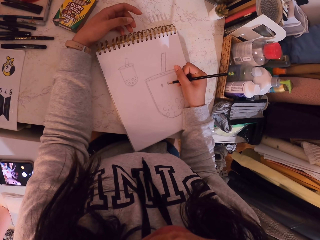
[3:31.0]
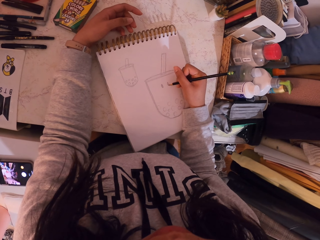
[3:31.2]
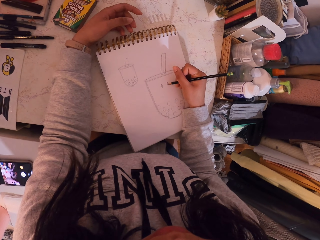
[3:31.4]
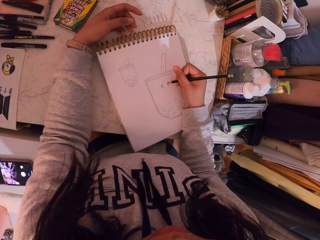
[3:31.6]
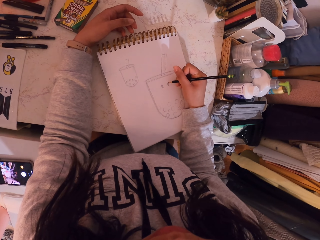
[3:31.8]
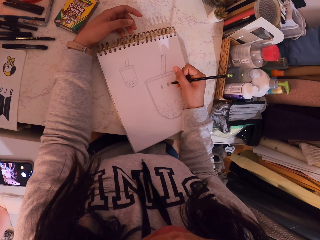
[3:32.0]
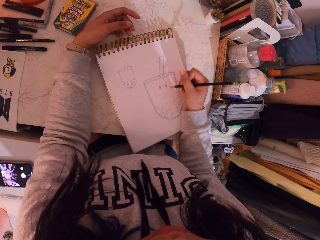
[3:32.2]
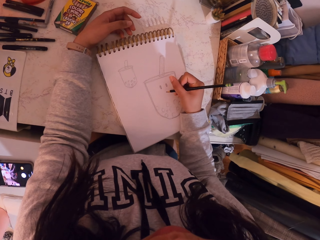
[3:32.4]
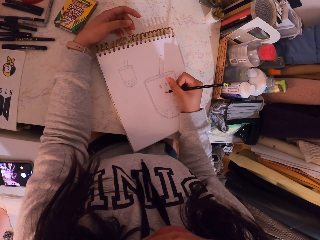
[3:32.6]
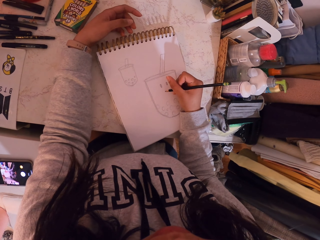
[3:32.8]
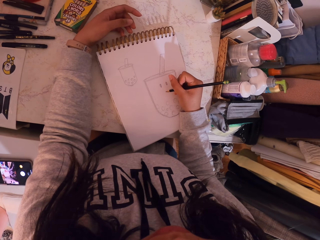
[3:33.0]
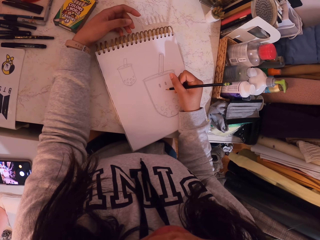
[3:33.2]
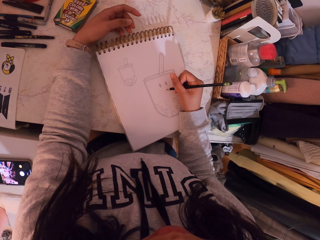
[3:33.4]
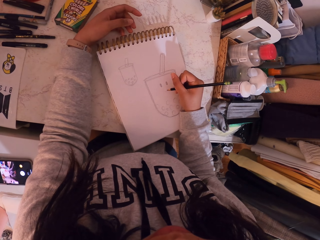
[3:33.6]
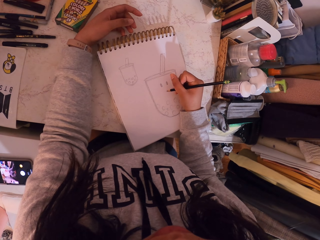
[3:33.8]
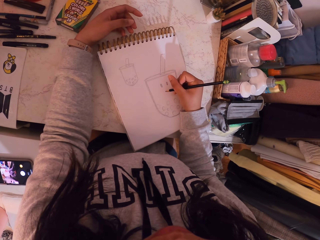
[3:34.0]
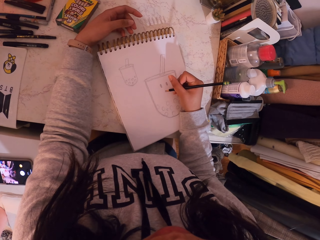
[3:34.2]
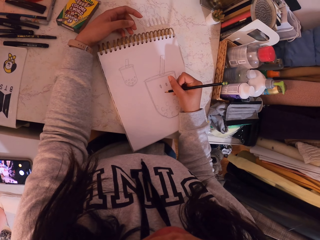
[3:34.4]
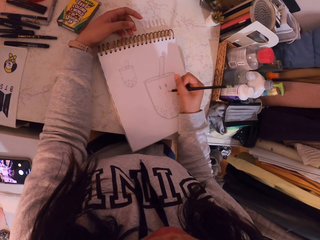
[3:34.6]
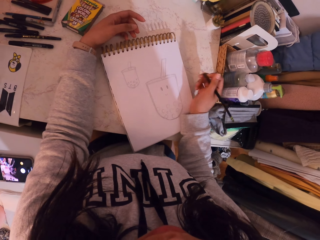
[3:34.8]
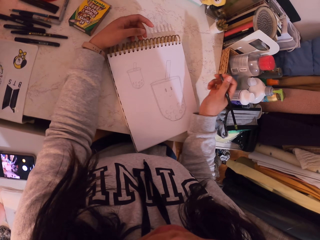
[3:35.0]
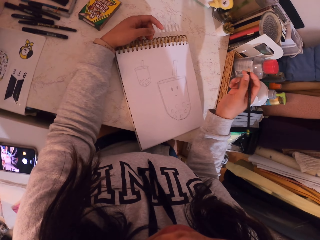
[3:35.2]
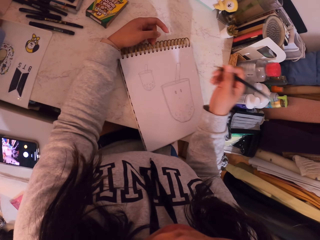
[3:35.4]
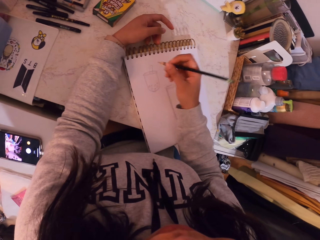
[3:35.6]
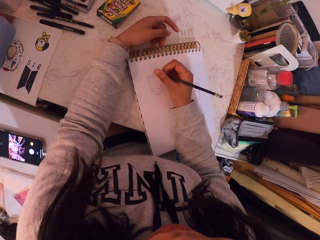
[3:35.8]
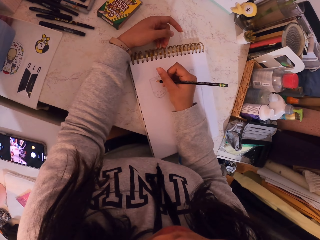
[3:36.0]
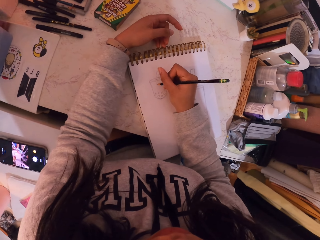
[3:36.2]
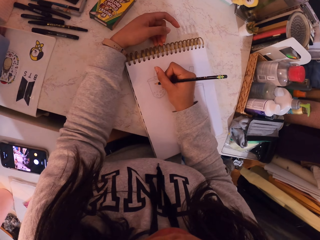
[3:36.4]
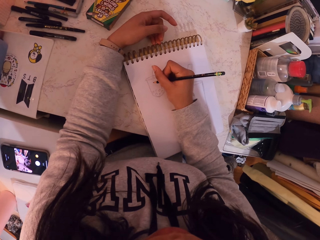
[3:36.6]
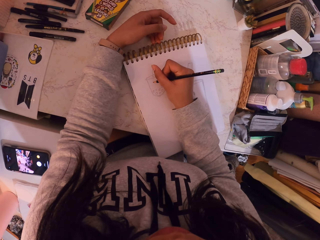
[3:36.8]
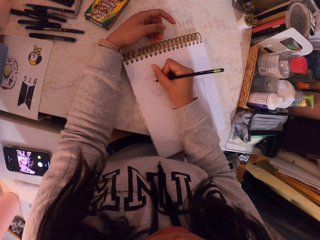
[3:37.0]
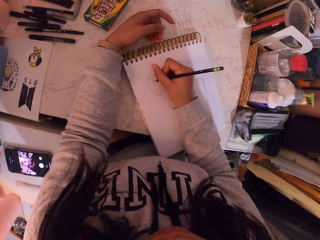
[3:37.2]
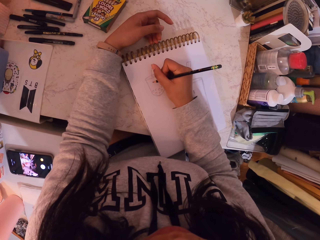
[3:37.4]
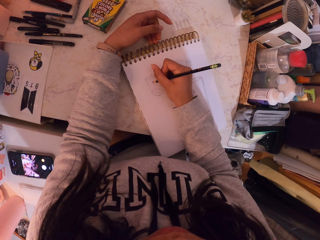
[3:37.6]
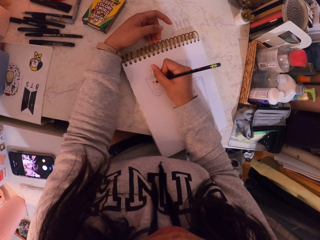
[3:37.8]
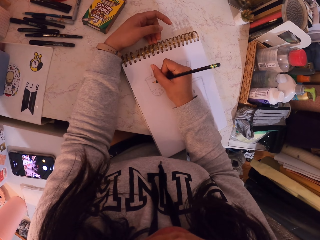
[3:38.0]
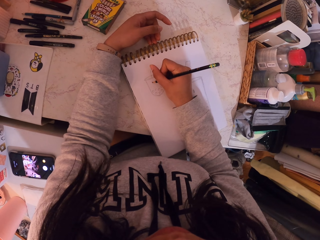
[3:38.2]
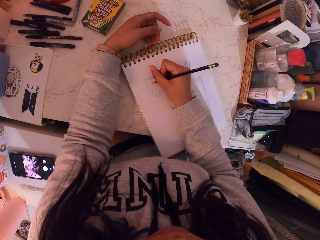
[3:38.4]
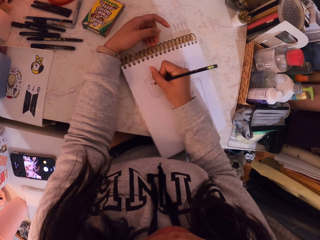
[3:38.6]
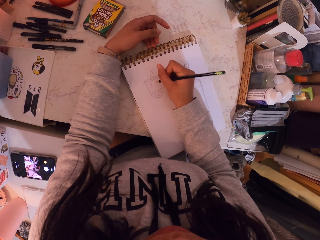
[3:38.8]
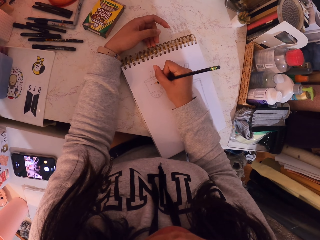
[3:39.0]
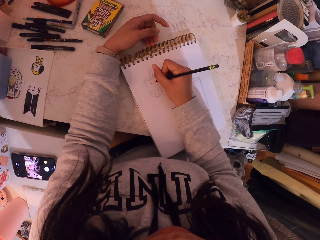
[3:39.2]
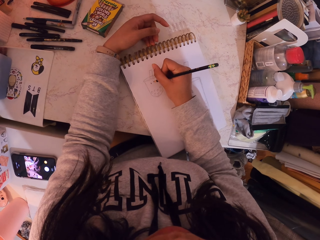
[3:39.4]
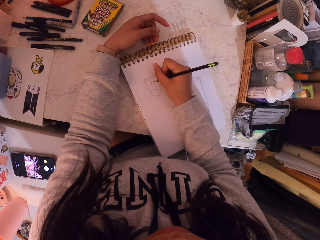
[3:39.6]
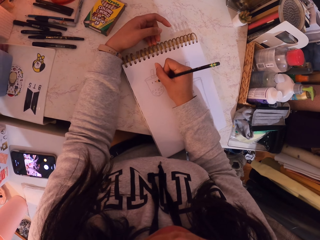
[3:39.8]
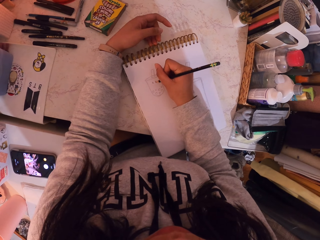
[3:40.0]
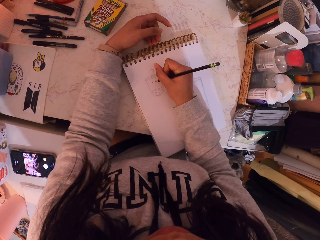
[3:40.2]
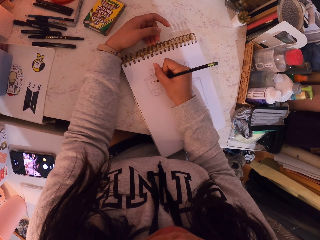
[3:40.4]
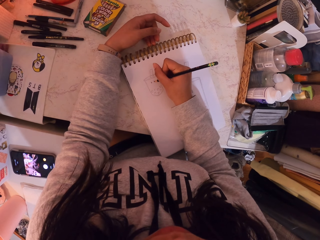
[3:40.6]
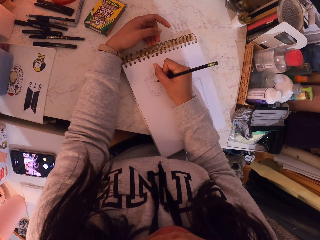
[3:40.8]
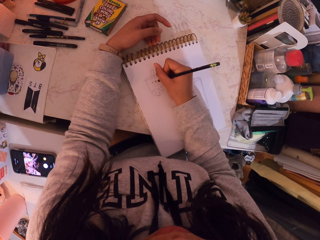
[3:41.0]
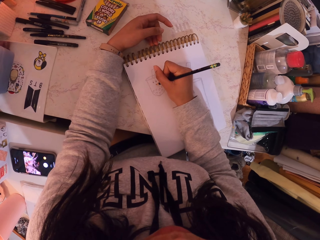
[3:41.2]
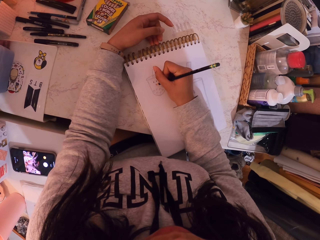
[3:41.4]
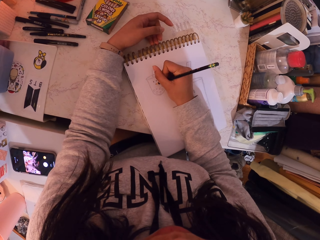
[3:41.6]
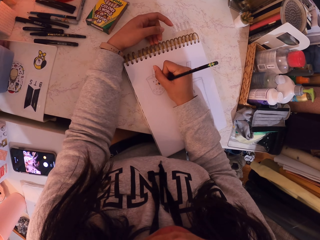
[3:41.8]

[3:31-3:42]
The camera wearer moves the book on the table. They draw on the book with a pencil. They draw on the book with a pencil again.

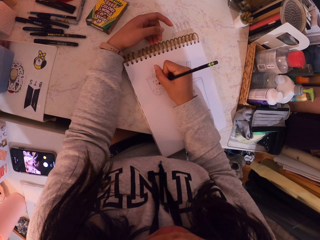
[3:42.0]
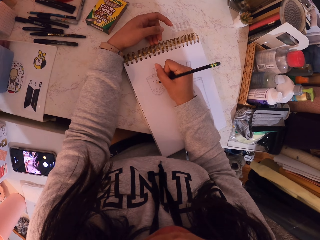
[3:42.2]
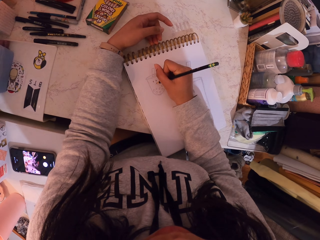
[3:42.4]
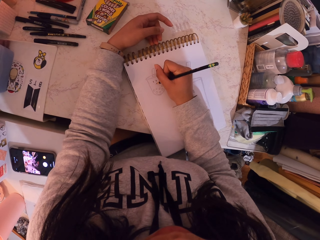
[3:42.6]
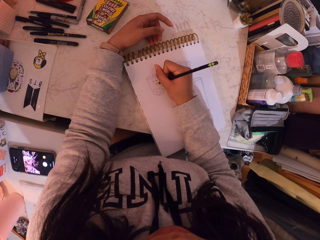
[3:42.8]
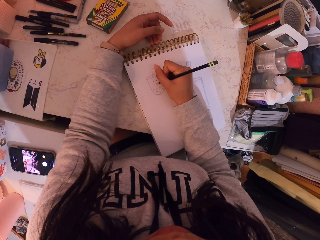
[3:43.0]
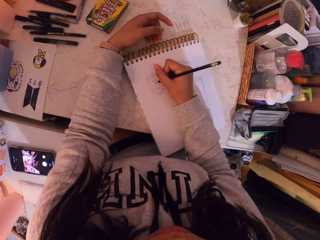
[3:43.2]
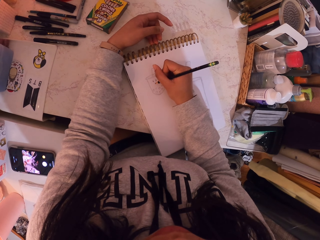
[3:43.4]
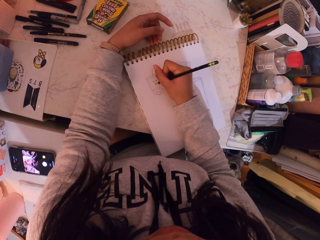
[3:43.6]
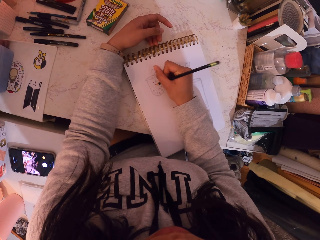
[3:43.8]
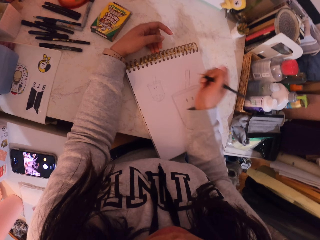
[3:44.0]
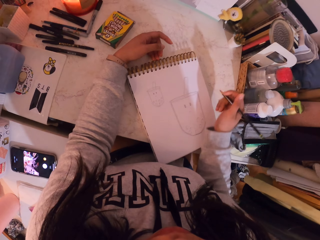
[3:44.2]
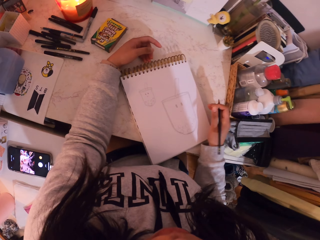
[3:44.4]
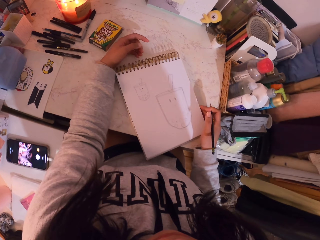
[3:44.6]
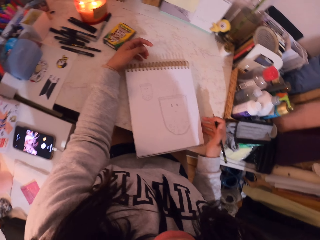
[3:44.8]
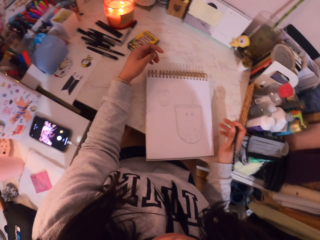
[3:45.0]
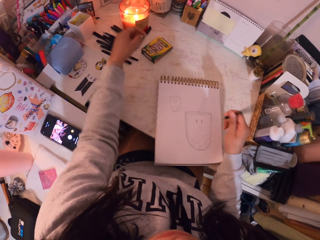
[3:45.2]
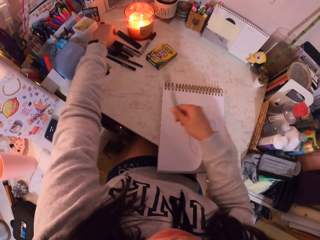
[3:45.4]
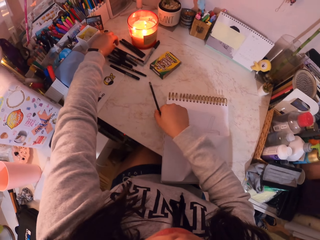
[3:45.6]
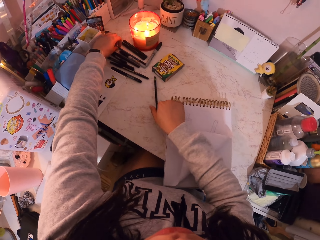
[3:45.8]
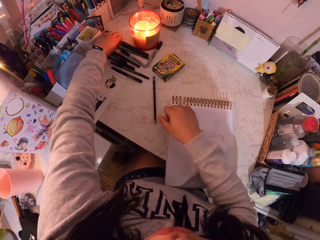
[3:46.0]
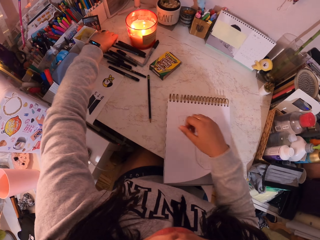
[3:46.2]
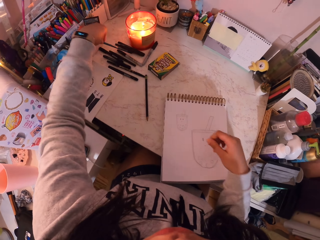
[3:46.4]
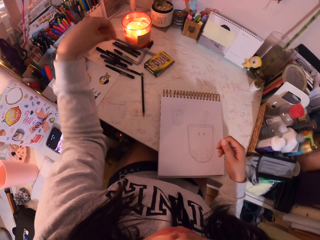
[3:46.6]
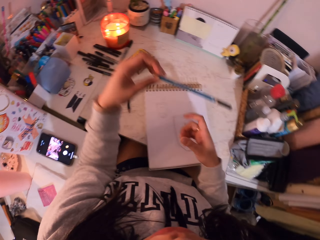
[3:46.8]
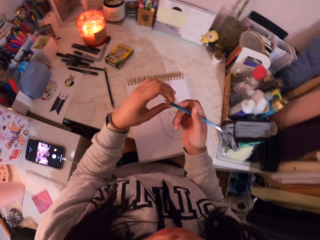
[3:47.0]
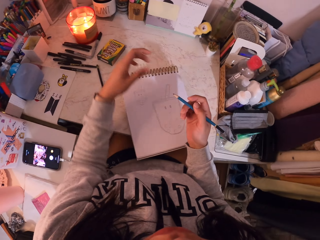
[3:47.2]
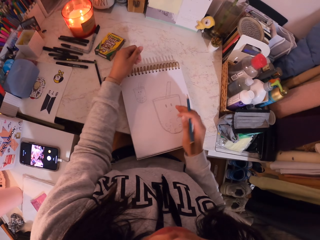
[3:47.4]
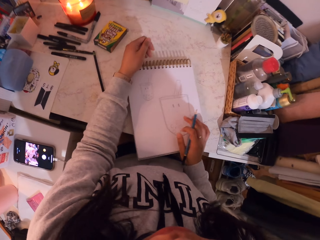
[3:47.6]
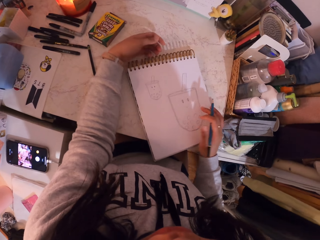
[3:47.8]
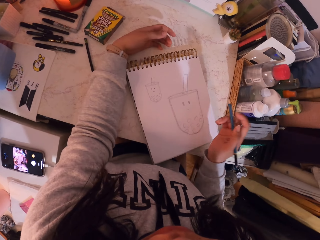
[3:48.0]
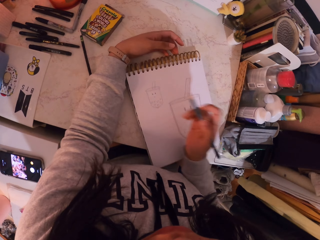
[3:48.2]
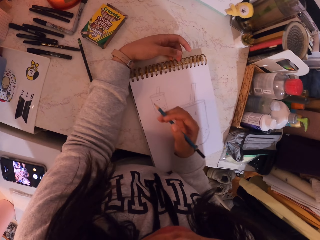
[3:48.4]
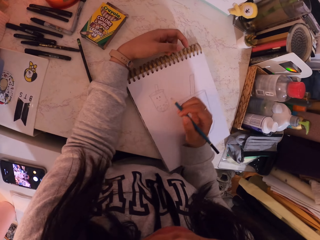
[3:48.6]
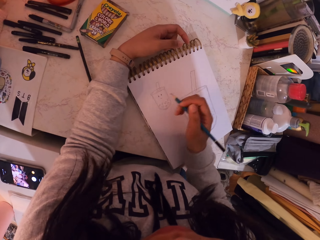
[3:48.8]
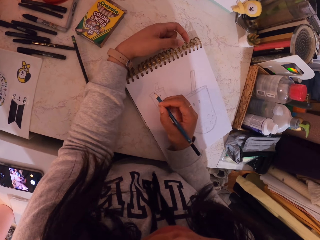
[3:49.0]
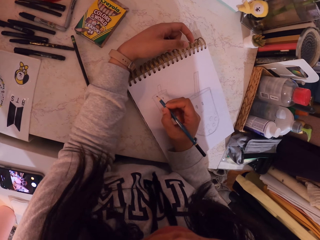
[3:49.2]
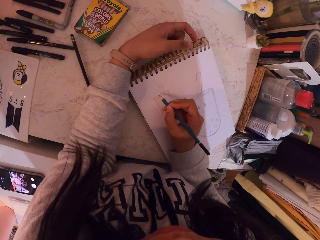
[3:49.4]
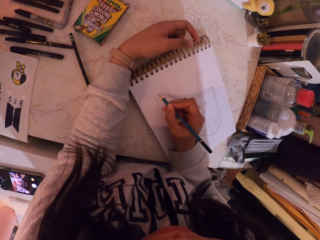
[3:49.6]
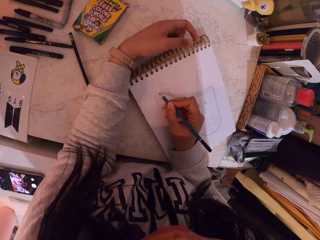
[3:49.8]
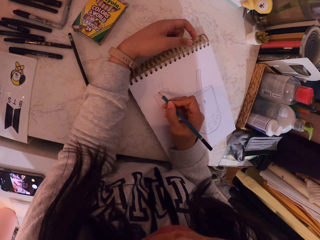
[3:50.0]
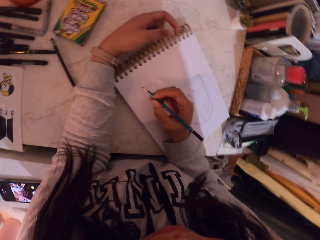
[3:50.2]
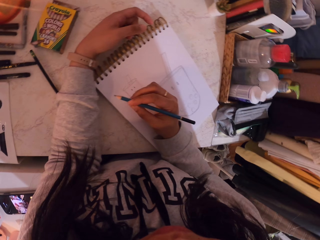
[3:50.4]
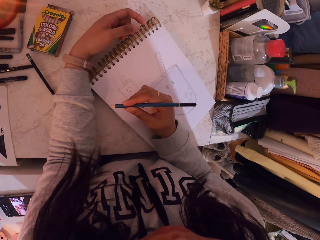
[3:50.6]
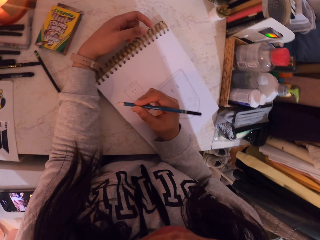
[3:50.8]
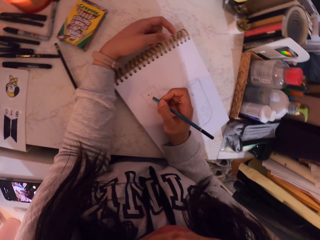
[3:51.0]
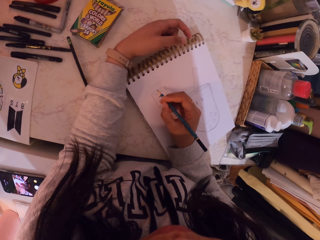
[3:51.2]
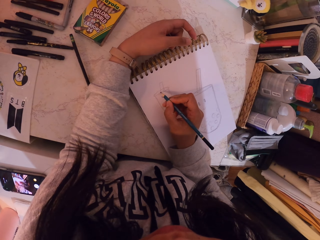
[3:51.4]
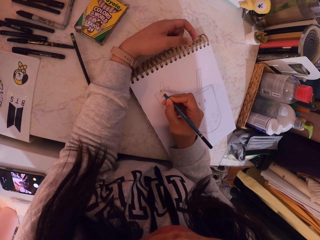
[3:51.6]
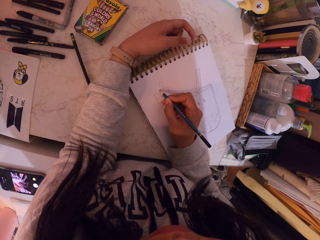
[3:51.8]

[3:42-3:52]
The camera wearer moves the book on the table. They put the pencil on the table, take the pencil from the table, and place the pencil on the other hand. They move the book on the table. They draw on the book.
